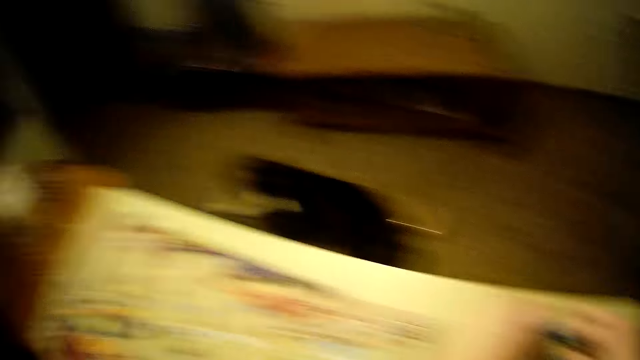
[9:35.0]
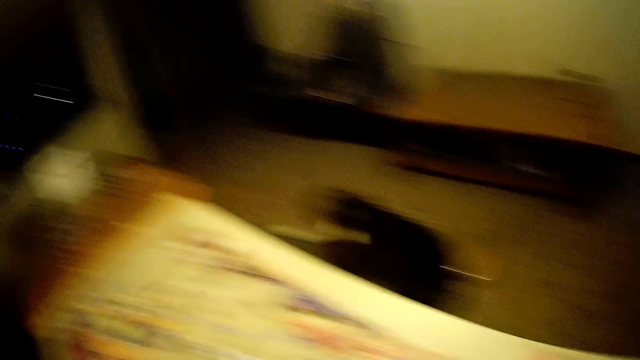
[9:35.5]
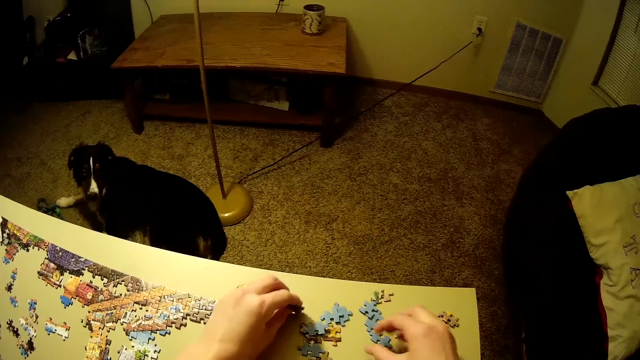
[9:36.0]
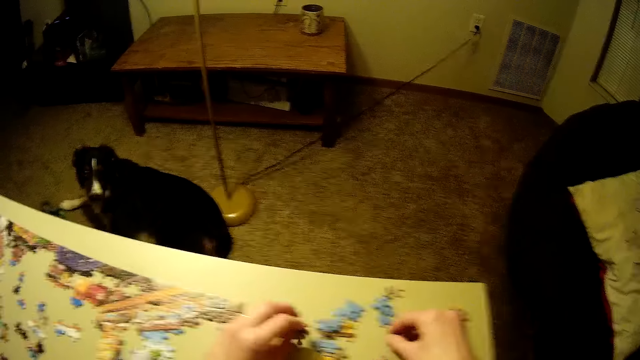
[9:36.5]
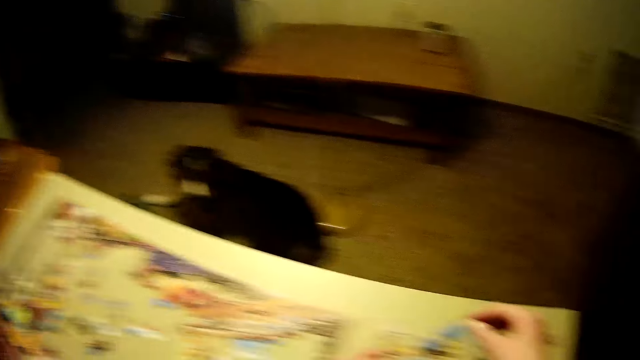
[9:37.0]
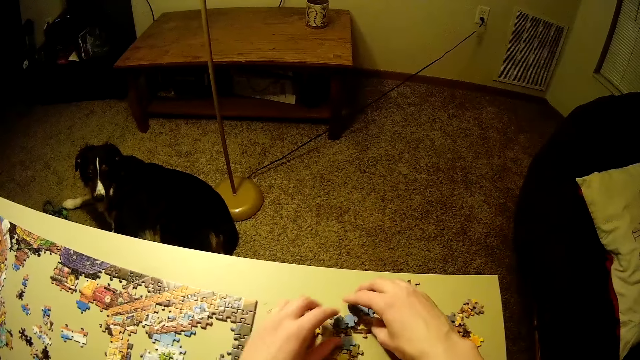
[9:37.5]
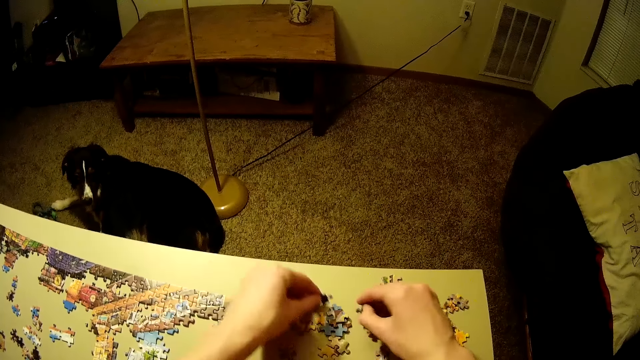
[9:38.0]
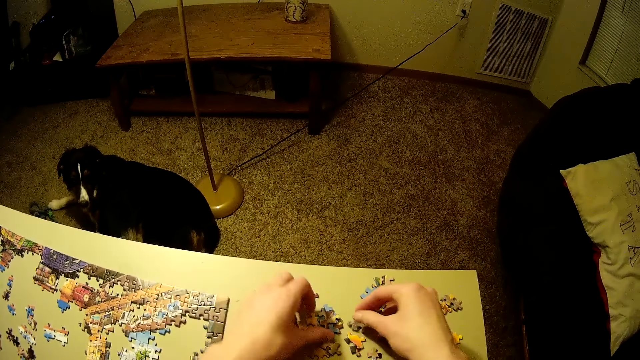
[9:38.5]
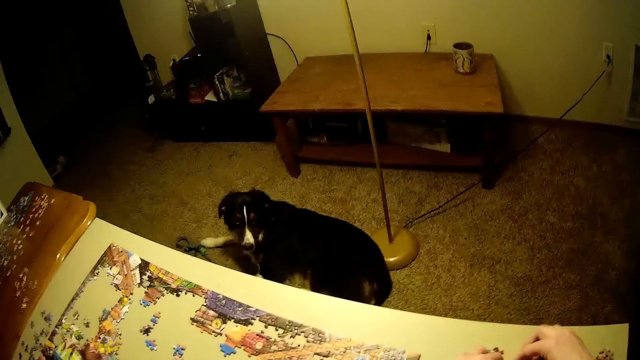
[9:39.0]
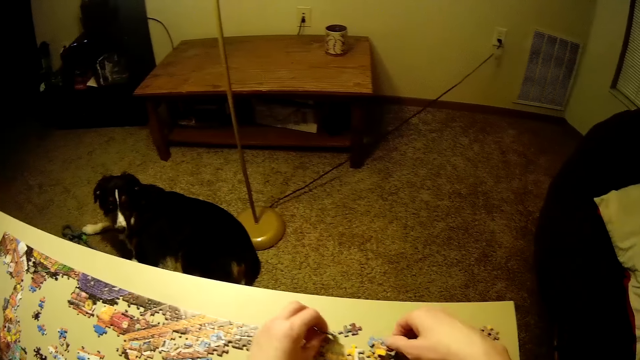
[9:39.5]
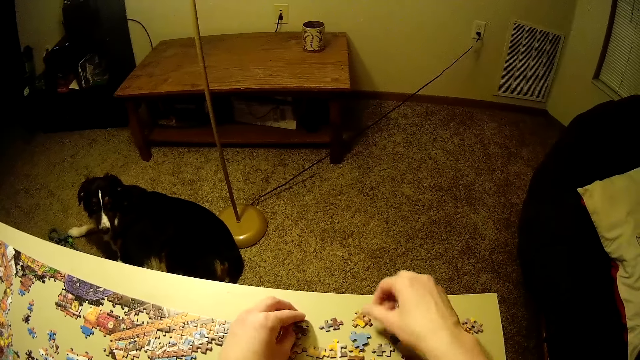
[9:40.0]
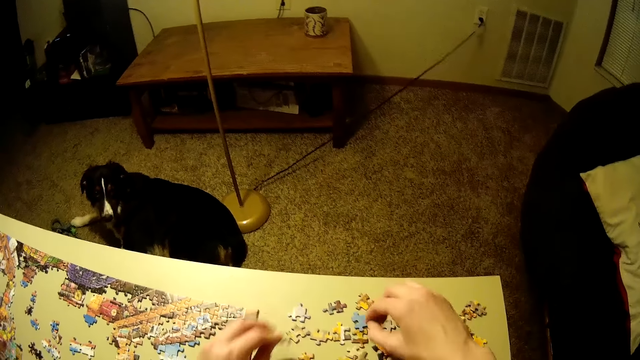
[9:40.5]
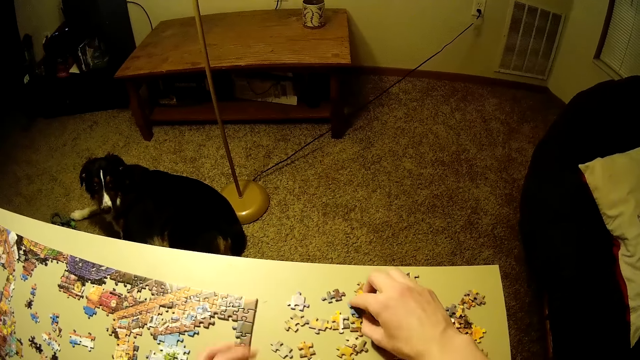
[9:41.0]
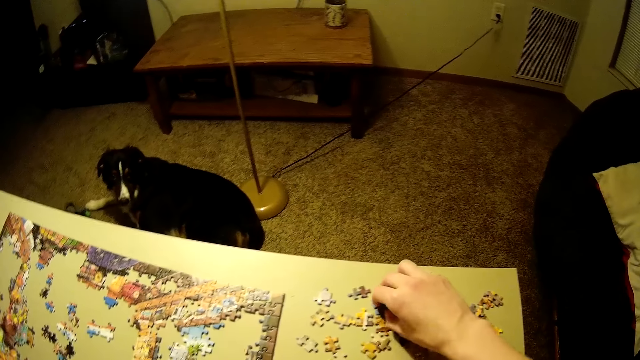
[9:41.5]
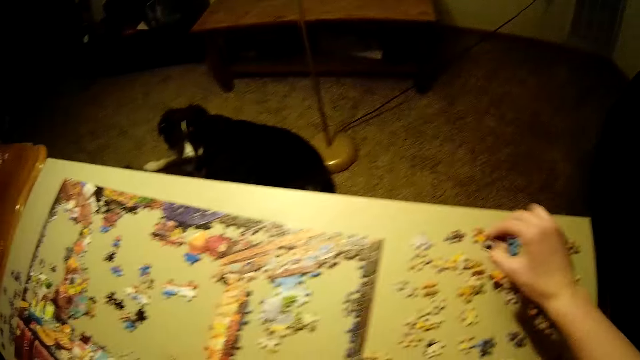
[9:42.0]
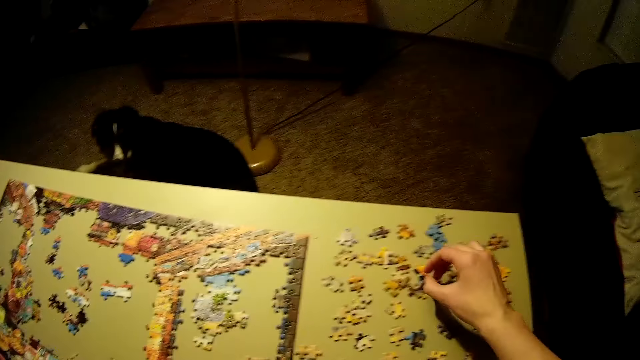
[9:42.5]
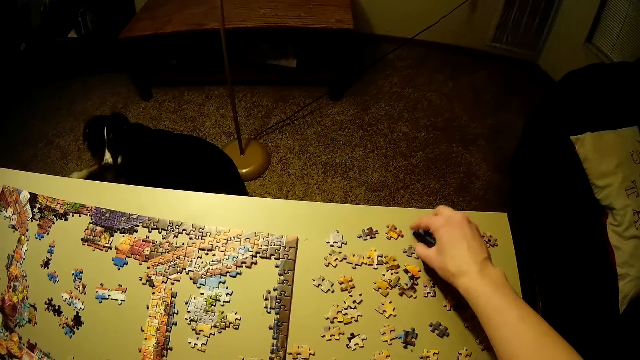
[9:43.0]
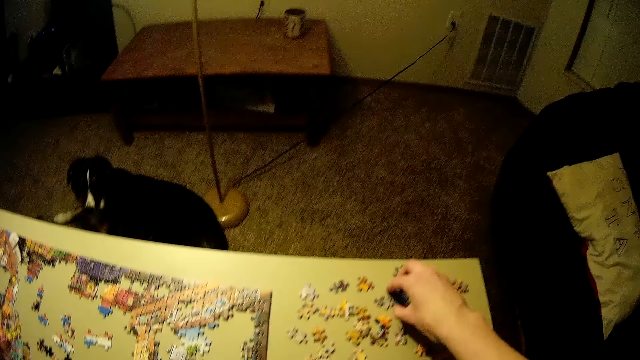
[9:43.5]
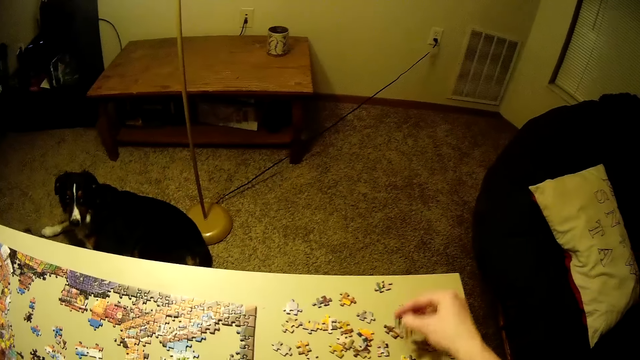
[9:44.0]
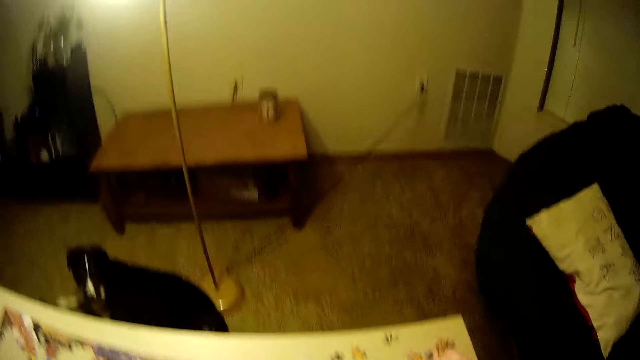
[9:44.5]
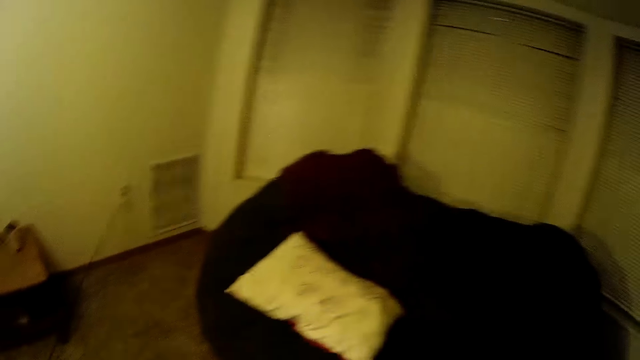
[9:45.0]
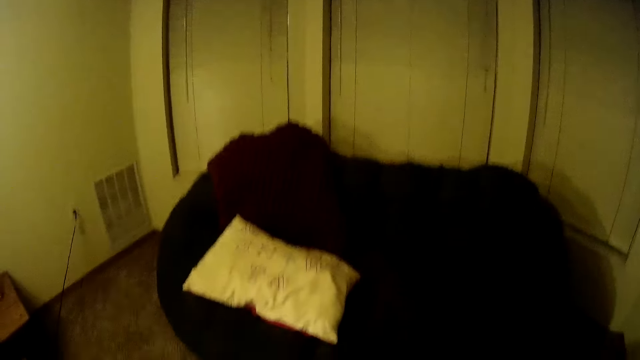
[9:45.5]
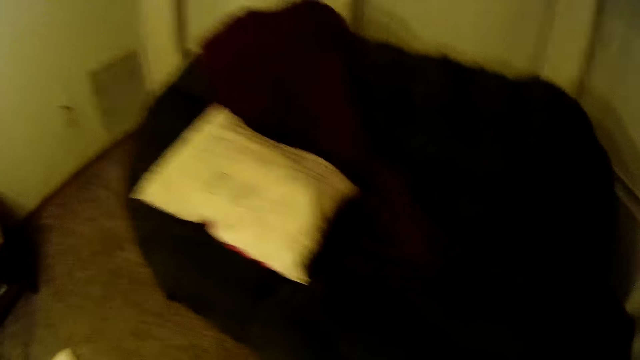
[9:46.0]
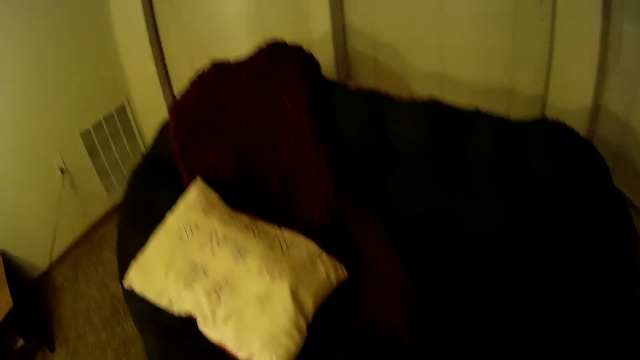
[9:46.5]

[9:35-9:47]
The camera wearer looks at the other side. They hold the puzzle pieces. They look at the jigsaw puzzle. They move the puzzle pieces on the table. They look at the jigsaw puzzle. They pick up the puzzle piece. They drop the puzzle pieces on the table. They pick up the puzzle piece. They stand beside the table.

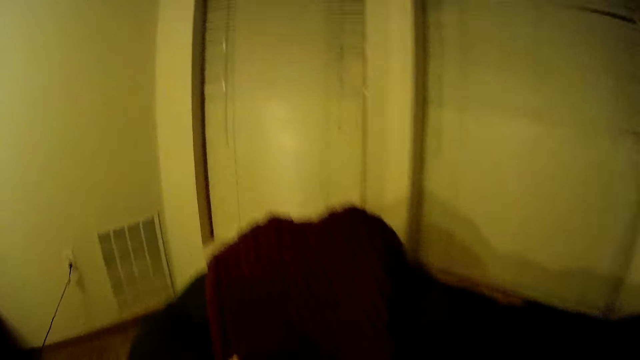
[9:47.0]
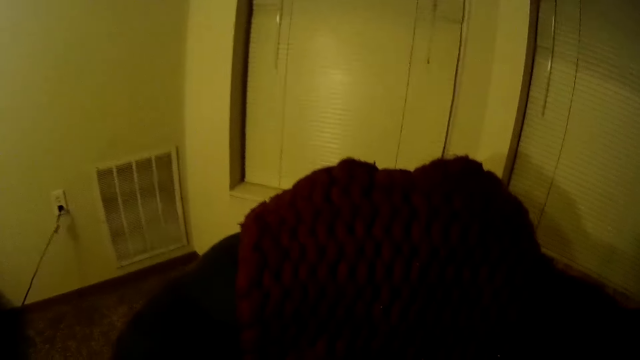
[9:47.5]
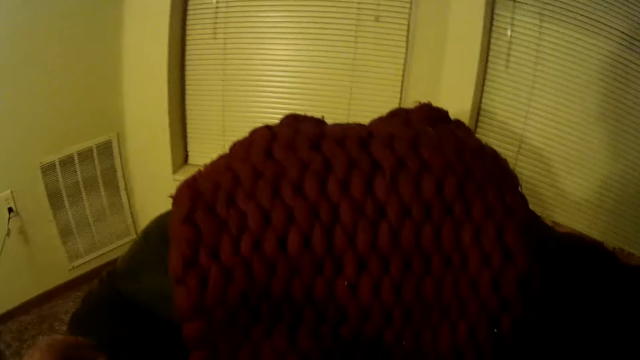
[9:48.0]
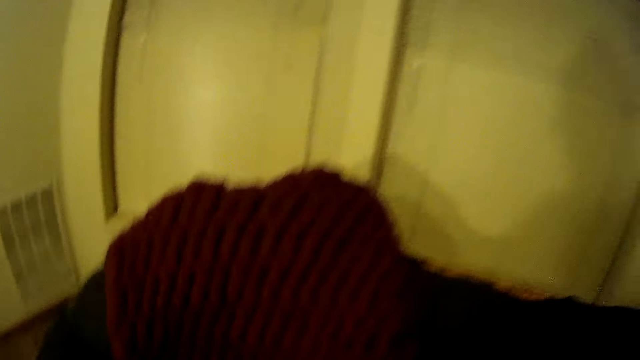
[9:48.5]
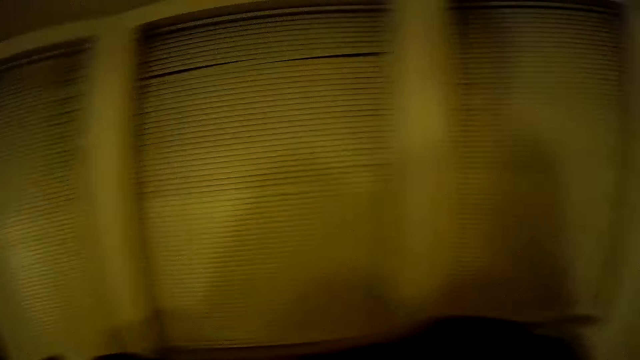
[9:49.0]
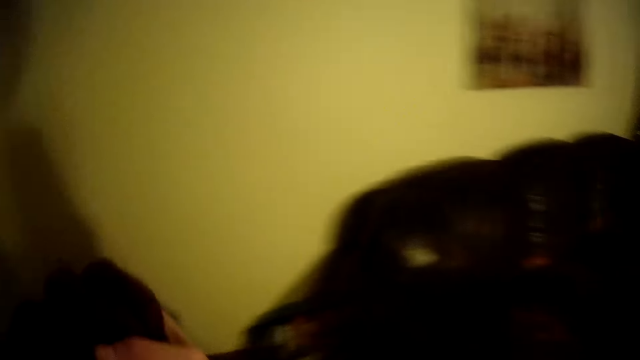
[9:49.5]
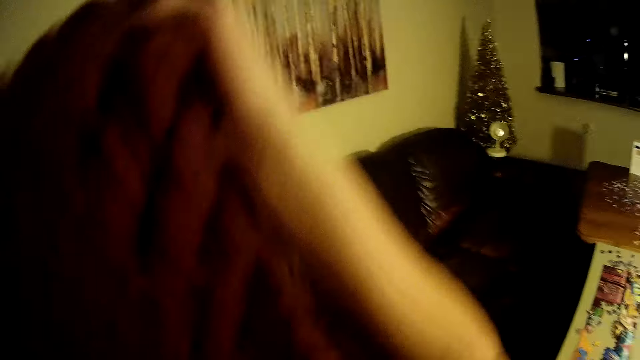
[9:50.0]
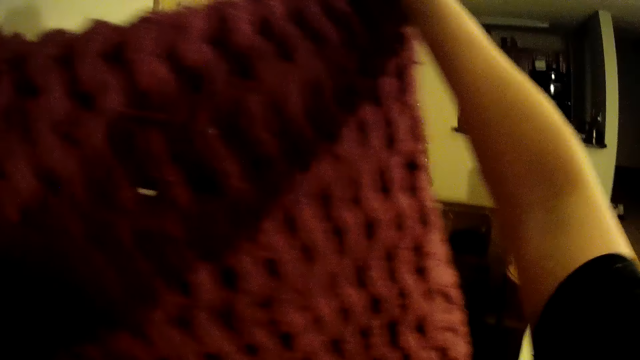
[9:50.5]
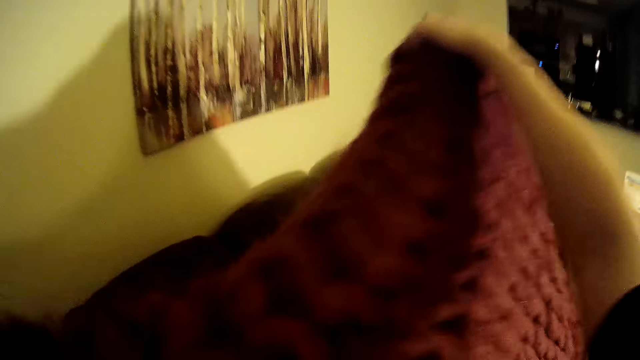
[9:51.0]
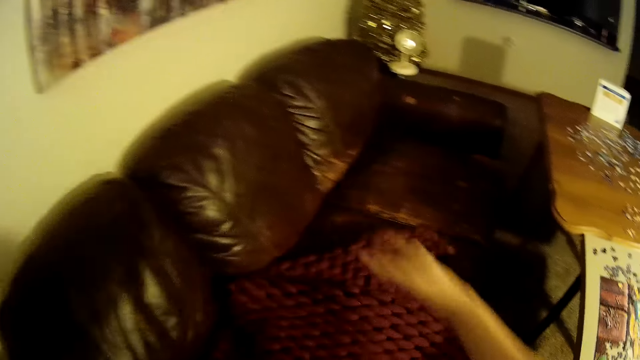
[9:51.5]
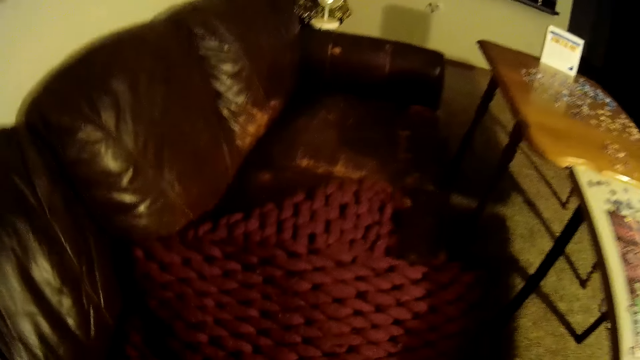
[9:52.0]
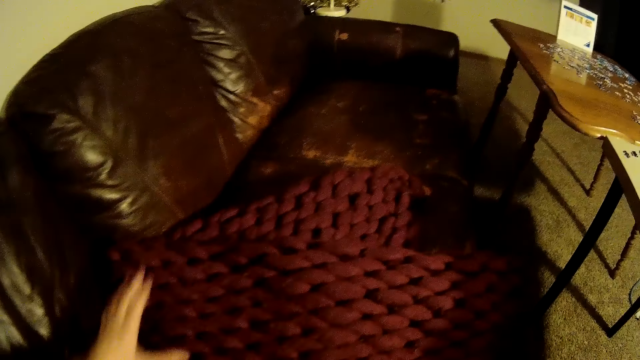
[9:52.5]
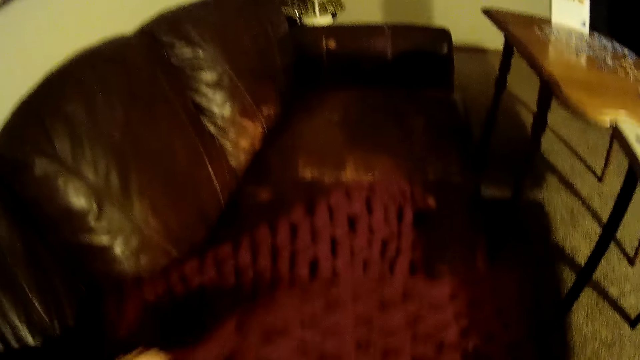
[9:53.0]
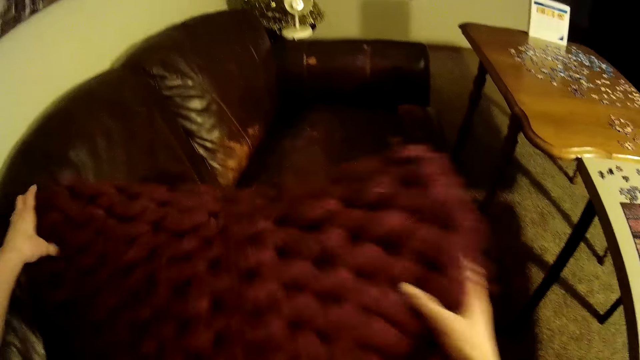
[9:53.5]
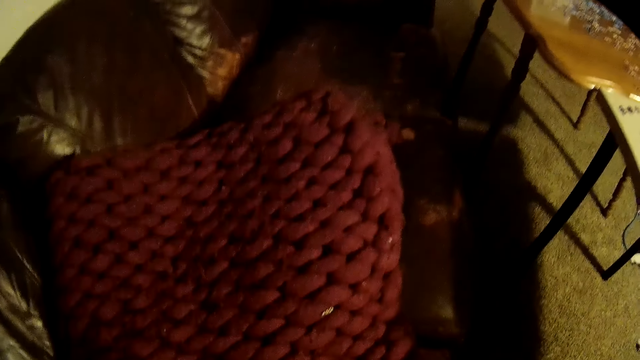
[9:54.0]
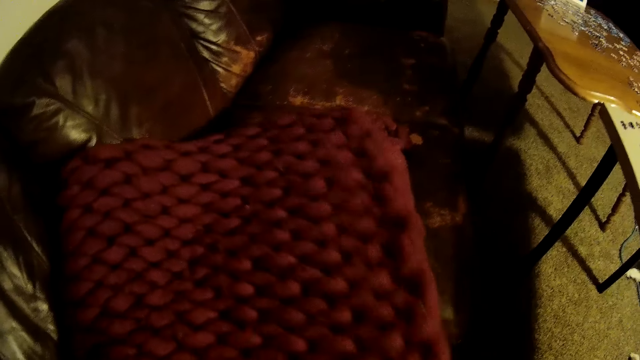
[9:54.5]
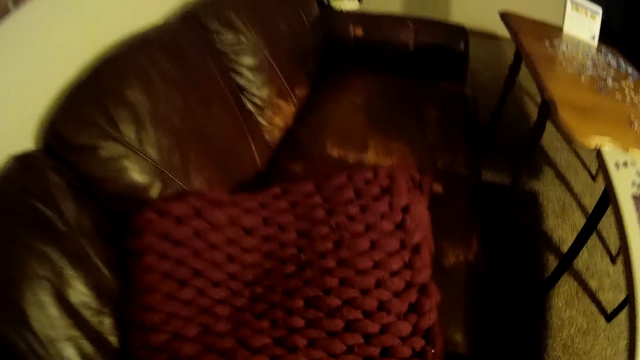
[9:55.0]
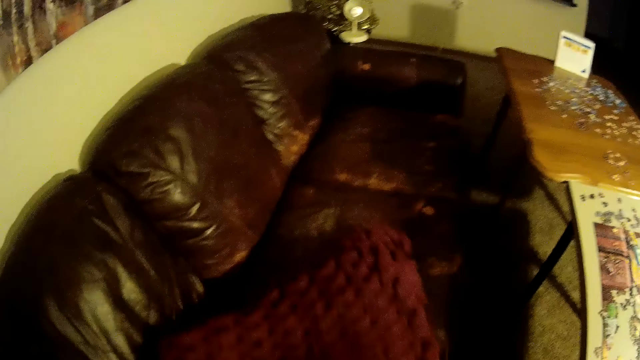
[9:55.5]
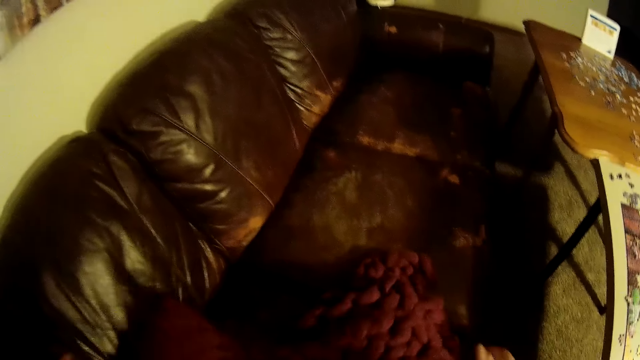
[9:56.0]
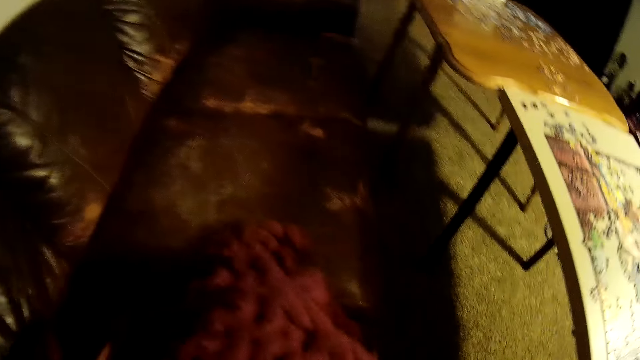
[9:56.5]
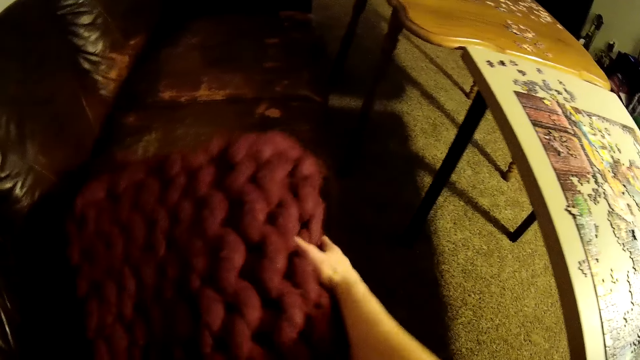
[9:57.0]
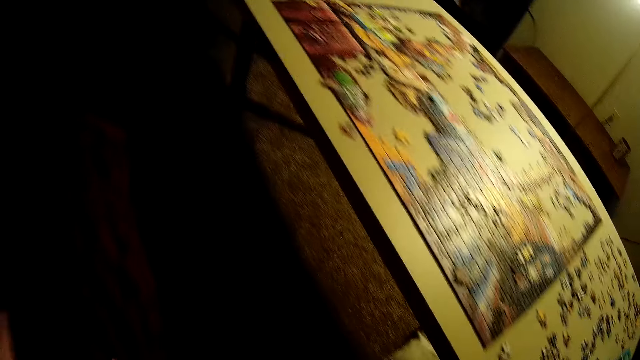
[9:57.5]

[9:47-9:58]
The camera wearer walks away from the table. They take a material from a couch. They hold the sweater material. They put the sweater material on the sofa set. They adjust the material on the couch. They fold the sweater material on the sofa set.
